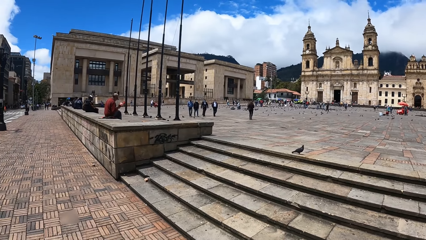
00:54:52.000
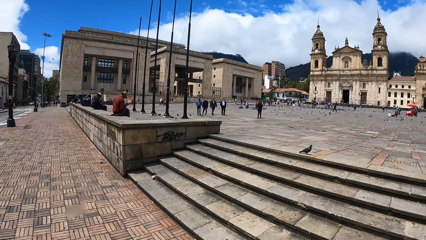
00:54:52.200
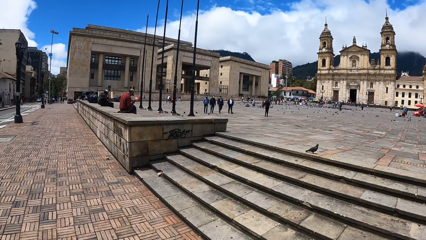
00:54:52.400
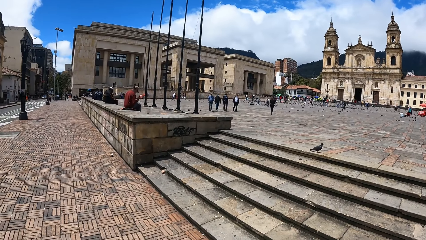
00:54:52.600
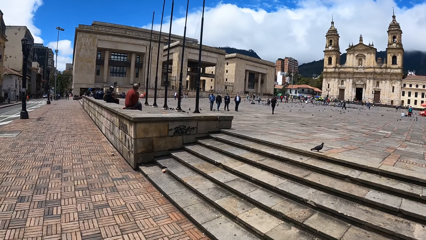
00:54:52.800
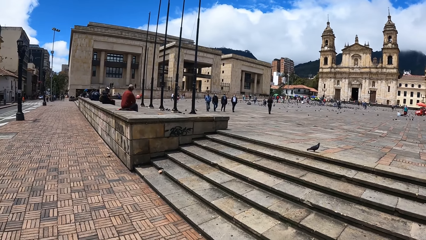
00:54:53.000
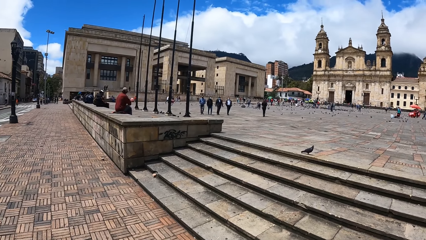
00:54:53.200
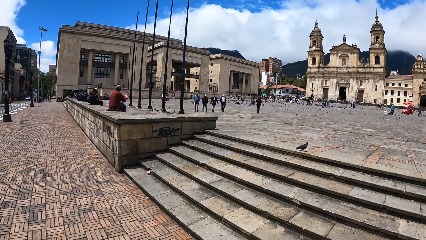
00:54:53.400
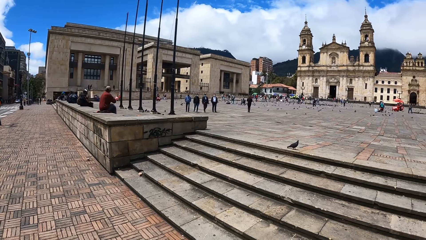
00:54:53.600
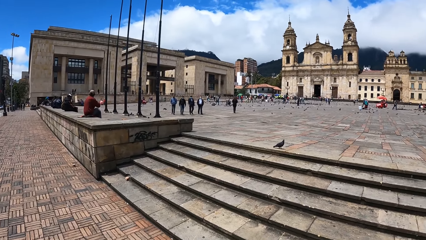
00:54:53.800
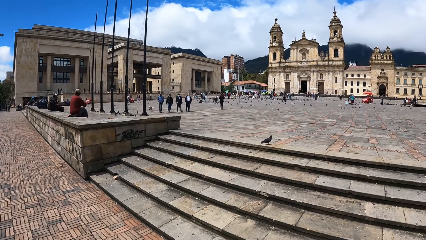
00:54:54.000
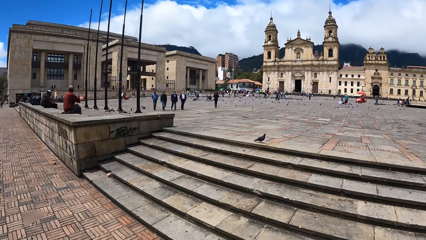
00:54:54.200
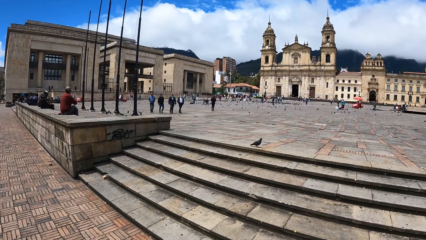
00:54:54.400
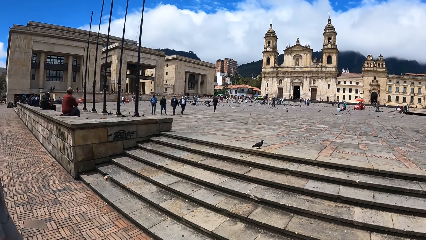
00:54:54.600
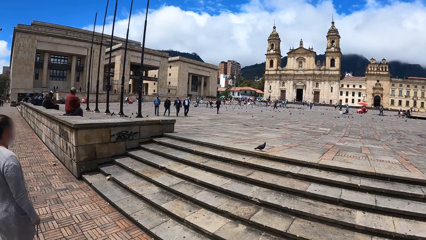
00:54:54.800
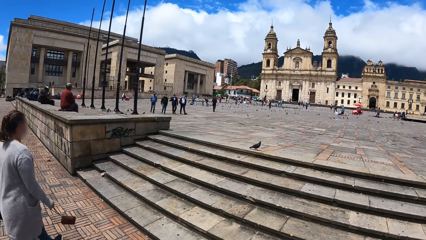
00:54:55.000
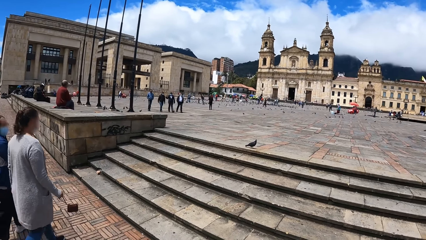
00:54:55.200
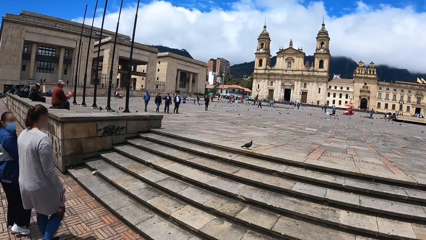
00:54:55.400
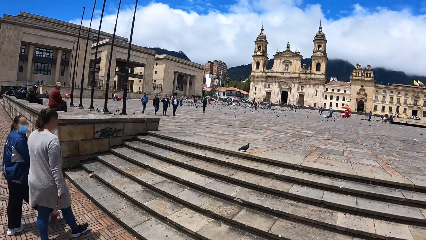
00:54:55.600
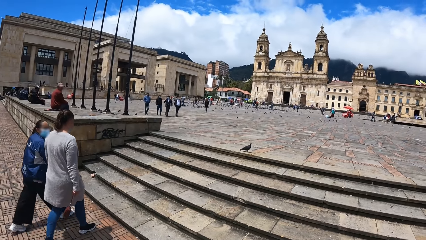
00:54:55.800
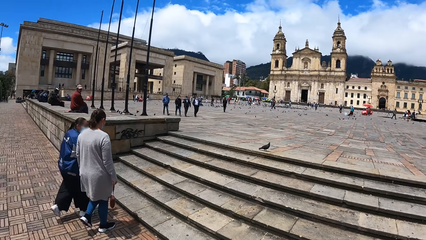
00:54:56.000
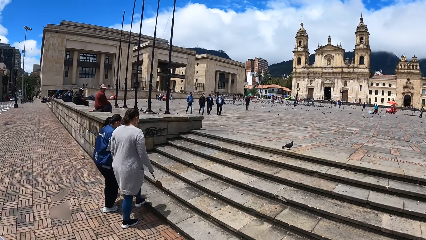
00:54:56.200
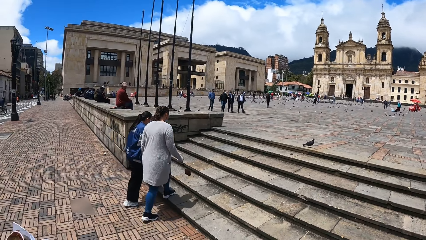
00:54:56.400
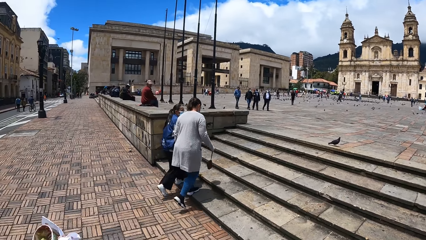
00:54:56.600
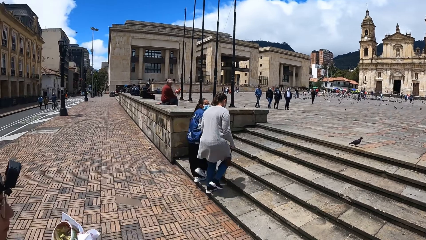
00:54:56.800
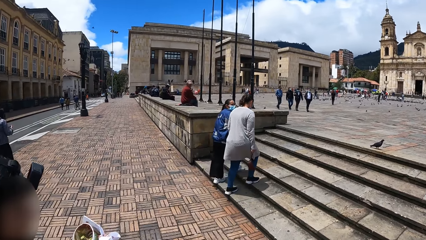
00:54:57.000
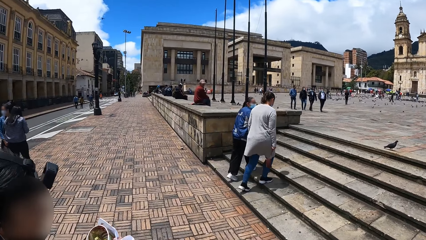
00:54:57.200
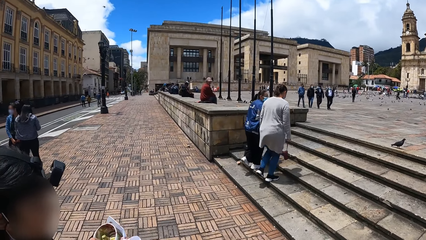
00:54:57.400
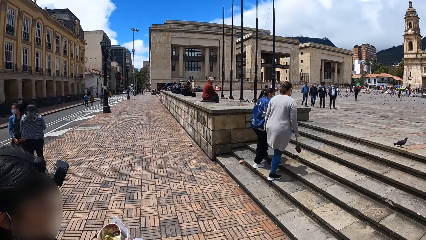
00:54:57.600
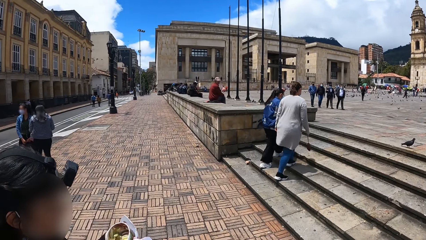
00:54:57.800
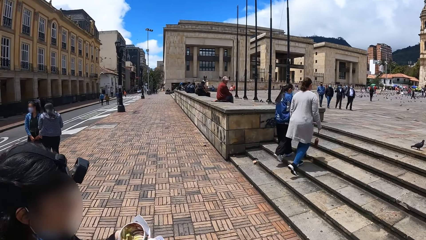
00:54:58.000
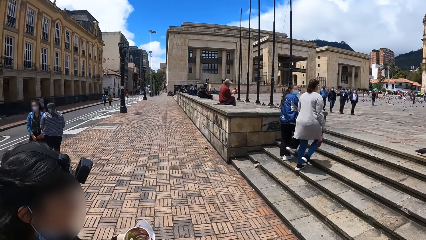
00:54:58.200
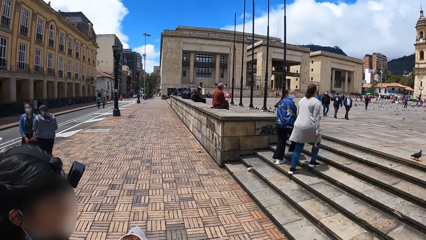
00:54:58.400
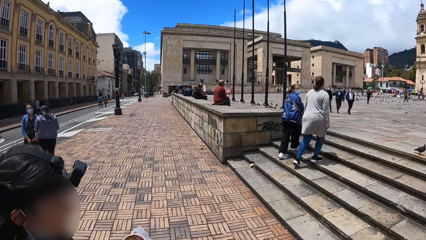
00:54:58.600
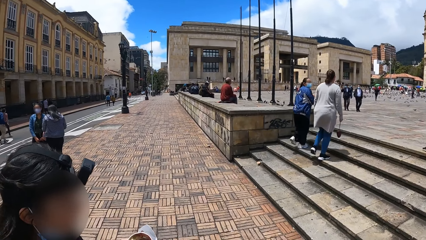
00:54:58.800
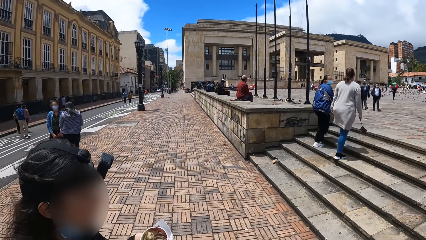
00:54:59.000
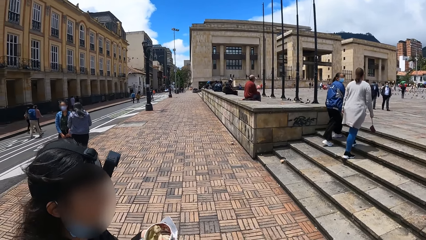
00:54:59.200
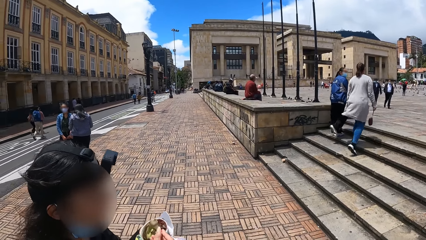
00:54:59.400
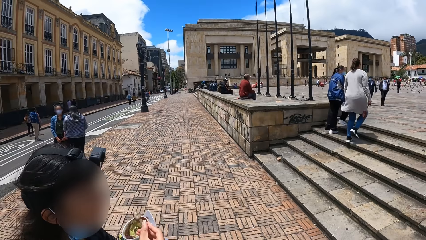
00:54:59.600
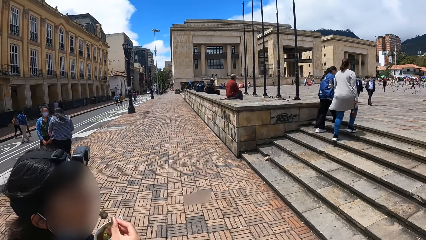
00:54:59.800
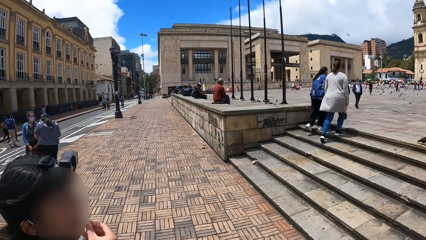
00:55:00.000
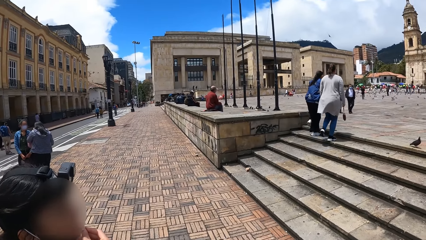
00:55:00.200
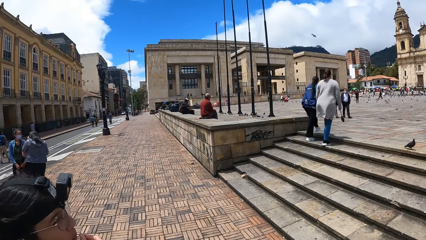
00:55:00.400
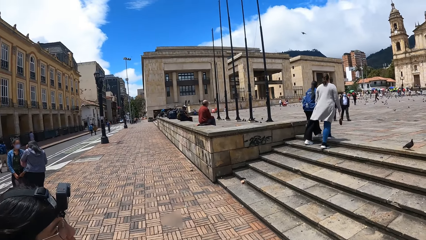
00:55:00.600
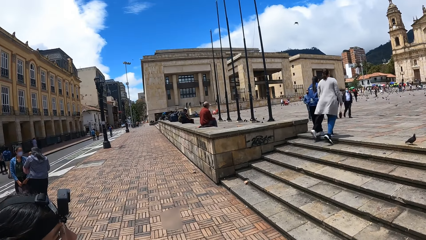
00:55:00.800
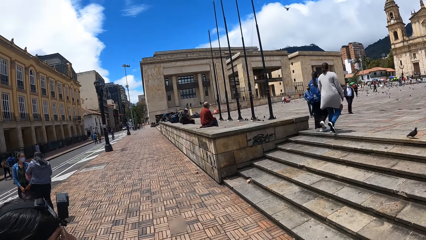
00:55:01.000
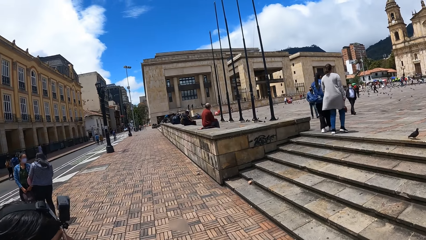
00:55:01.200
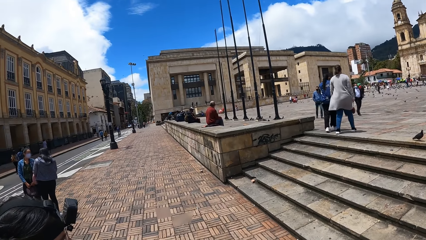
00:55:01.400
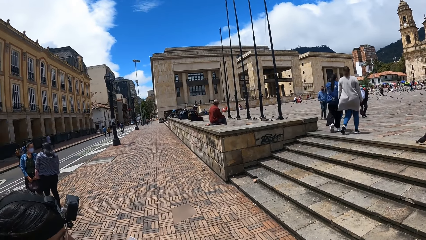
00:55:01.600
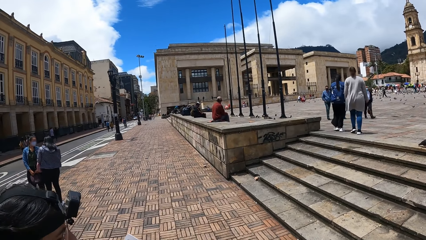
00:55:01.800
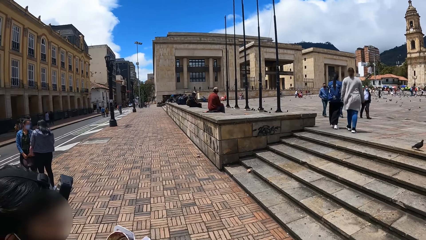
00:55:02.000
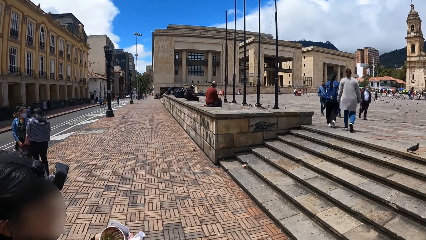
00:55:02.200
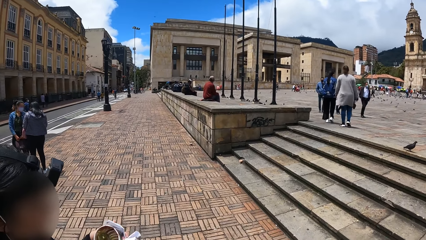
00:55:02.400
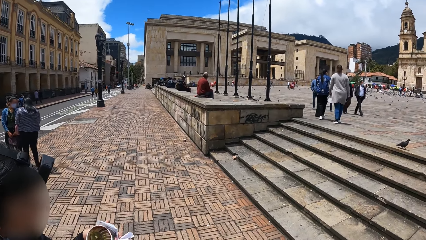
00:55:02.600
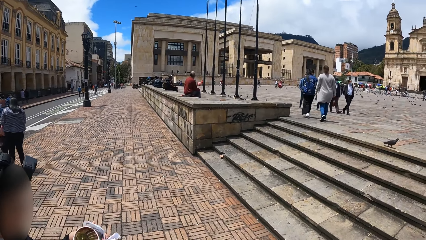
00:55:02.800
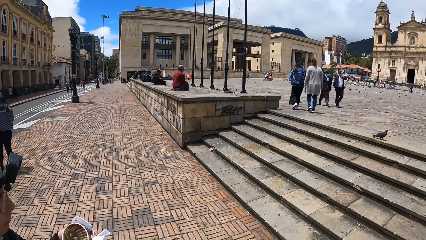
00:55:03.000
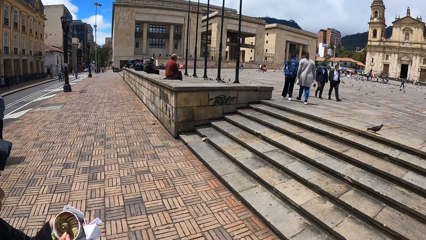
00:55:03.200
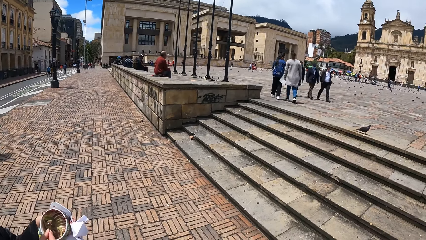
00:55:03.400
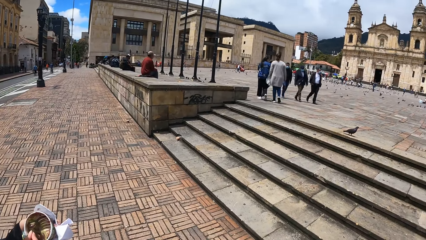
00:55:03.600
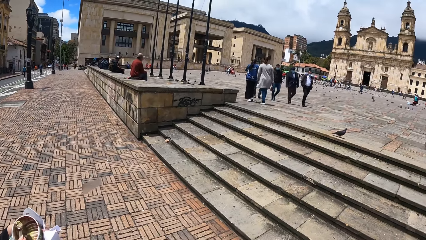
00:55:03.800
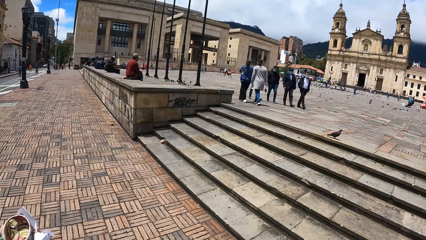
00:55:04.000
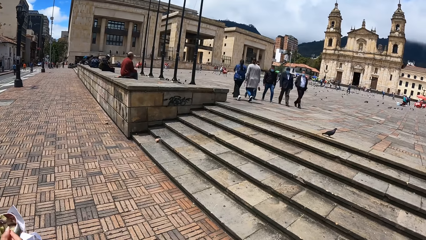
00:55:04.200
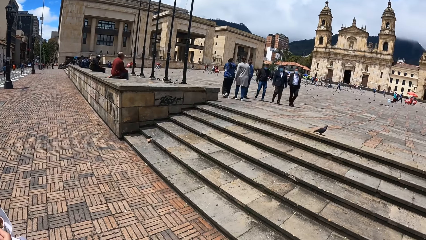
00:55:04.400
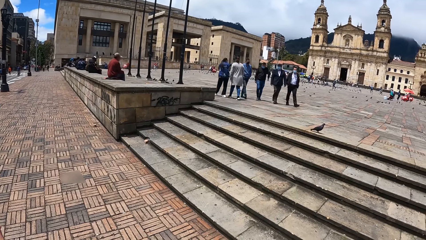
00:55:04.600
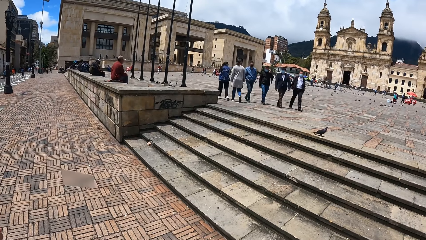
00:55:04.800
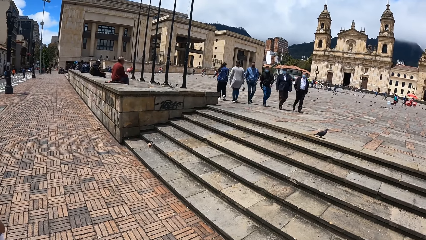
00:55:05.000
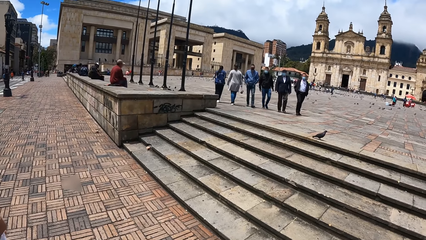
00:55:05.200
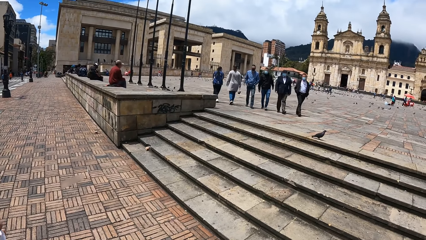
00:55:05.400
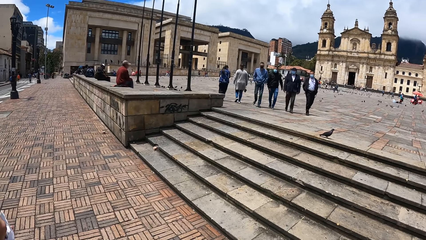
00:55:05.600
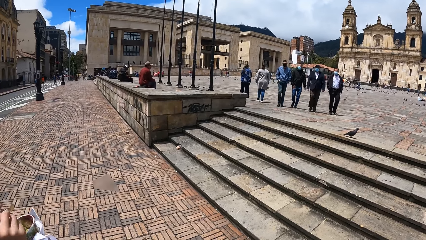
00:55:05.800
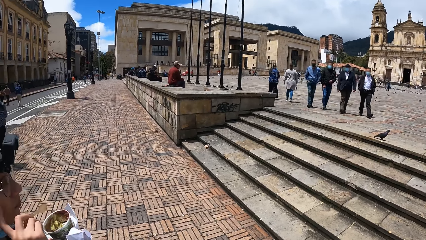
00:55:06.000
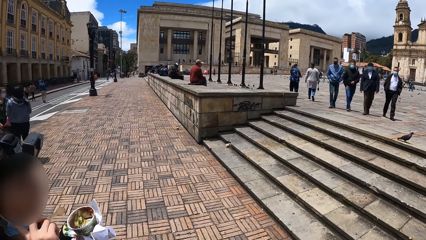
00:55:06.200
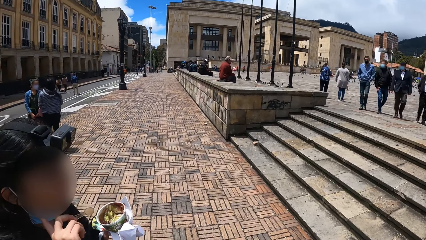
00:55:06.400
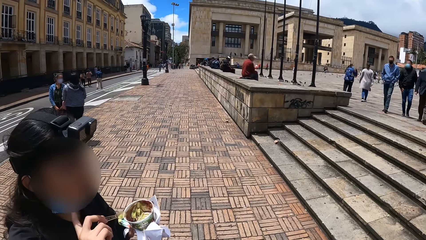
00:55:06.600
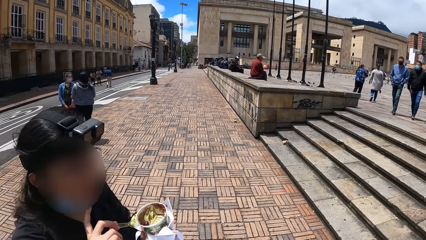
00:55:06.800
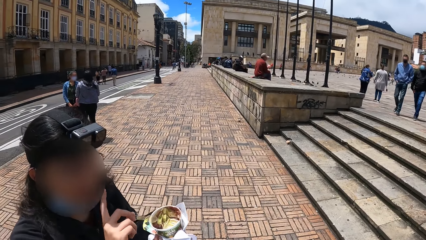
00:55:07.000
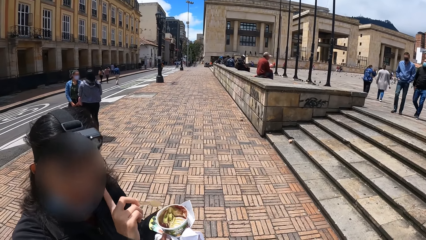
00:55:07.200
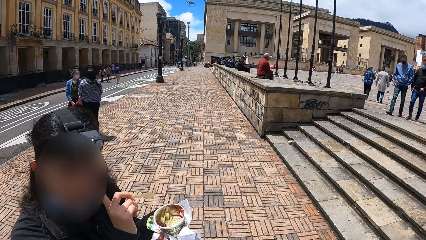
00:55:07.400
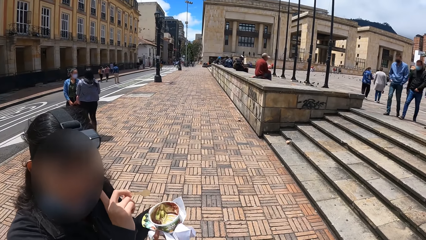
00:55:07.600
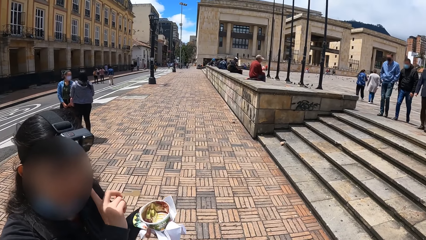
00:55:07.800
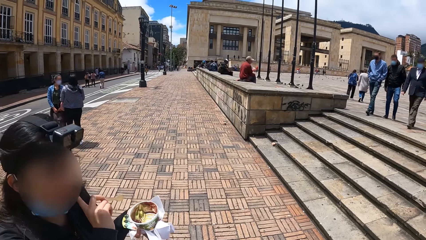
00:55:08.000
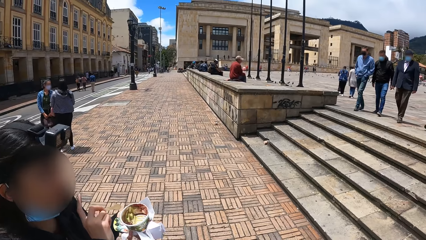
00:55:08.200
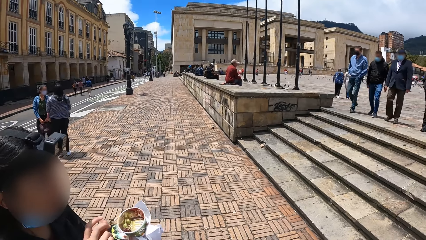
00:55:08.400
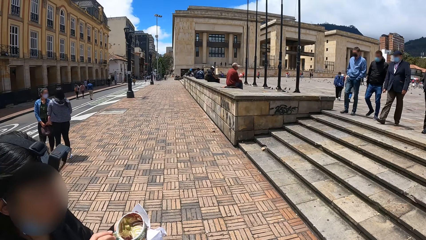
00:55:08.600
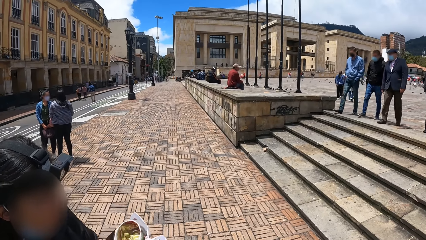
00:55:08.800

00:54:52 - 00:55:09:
The camera wearer looks around. A person scoops food with a spoon. The camera wearer looks around. The person eats the food. The camera wearer looks around. The person scoops the food with the spoon. The camera wearer looks around. The person eats the food. The camera wearer looks around. The person touches the face and interacts with the camera wearer.
